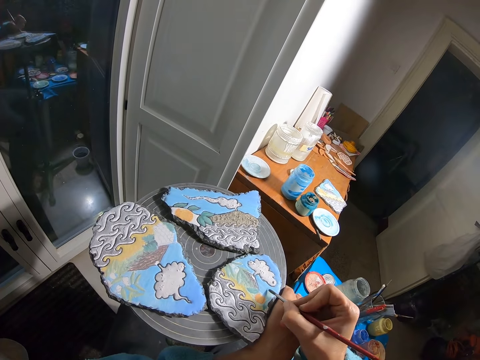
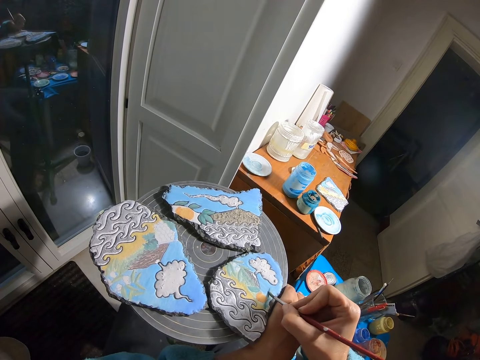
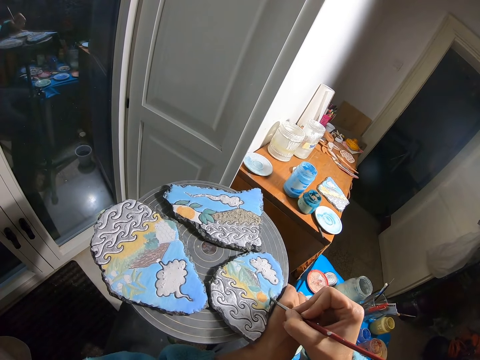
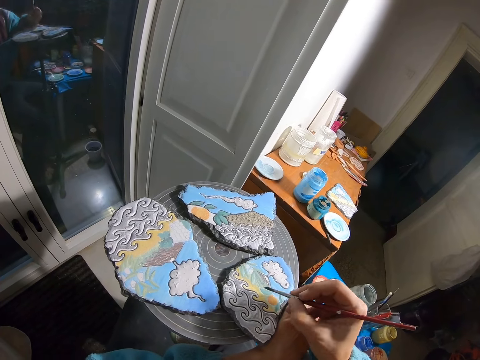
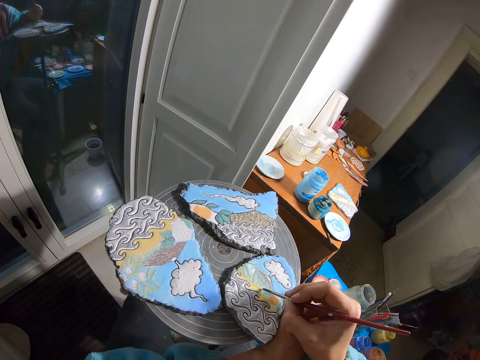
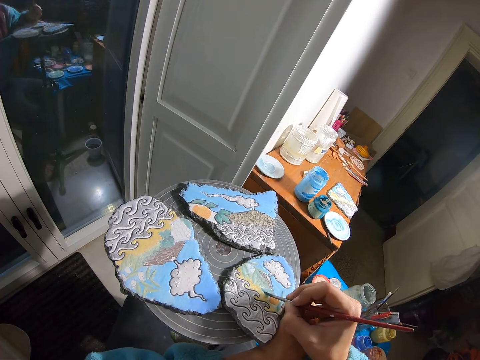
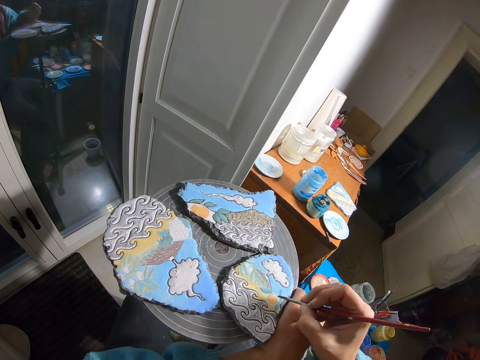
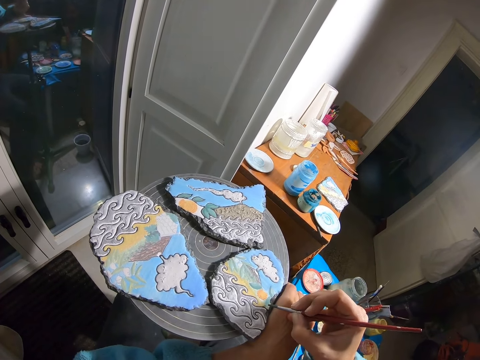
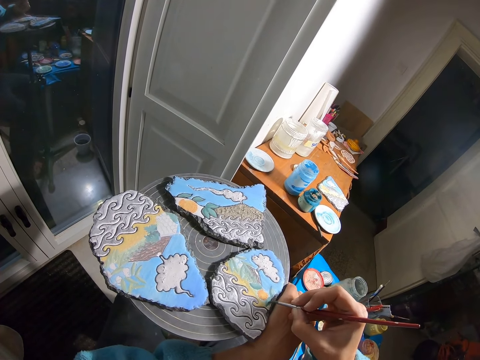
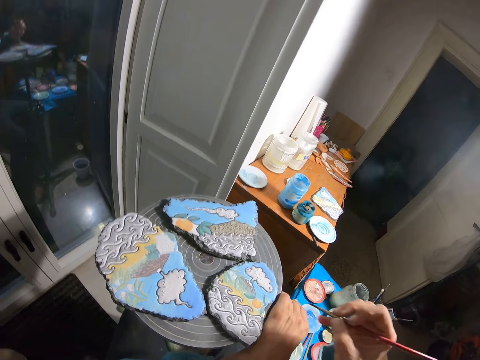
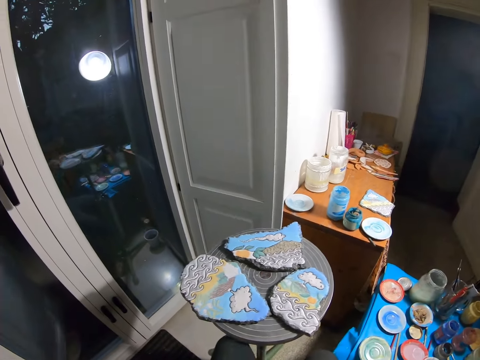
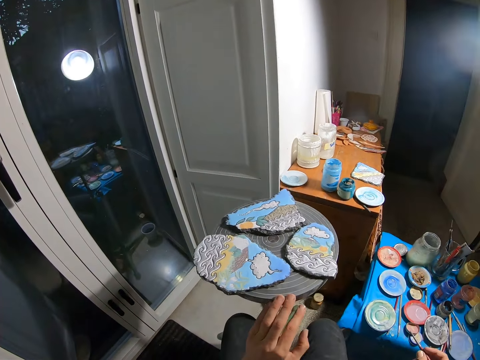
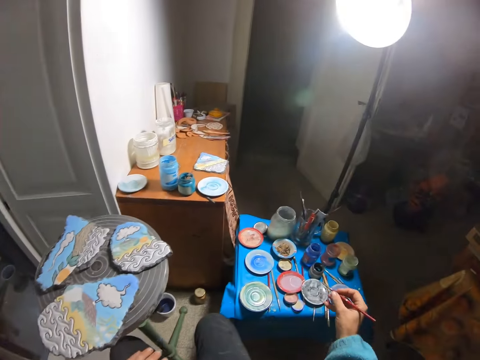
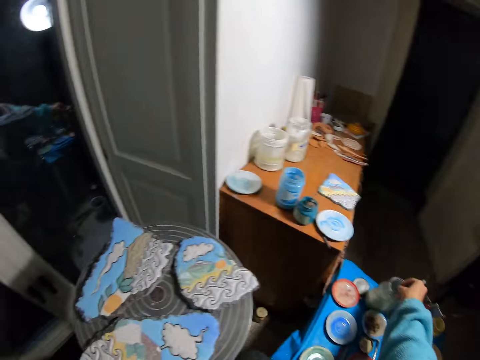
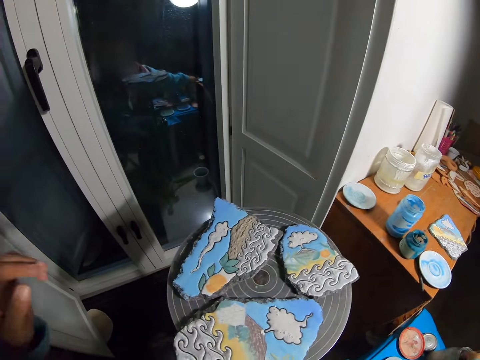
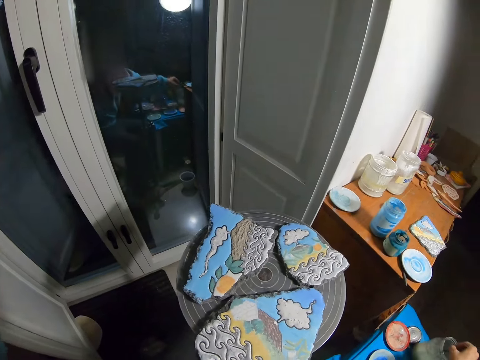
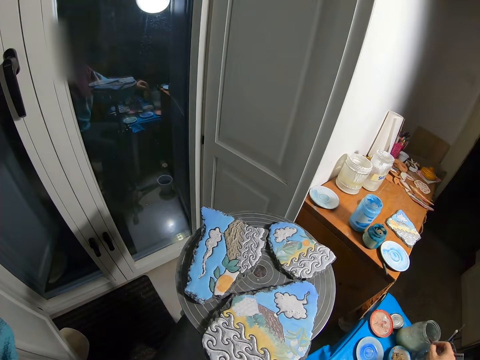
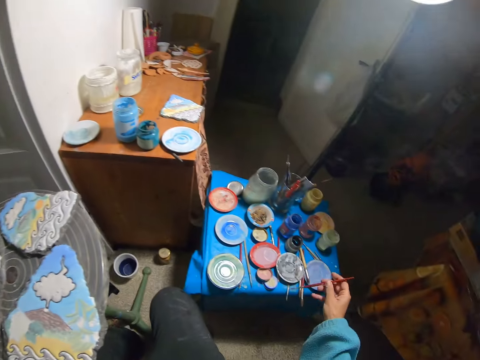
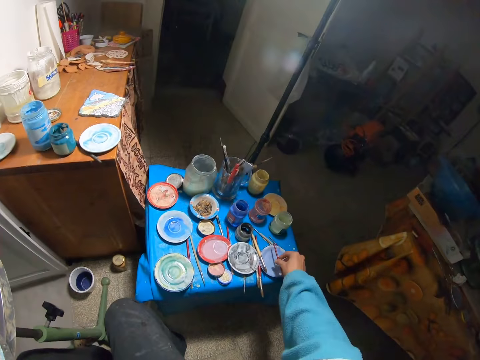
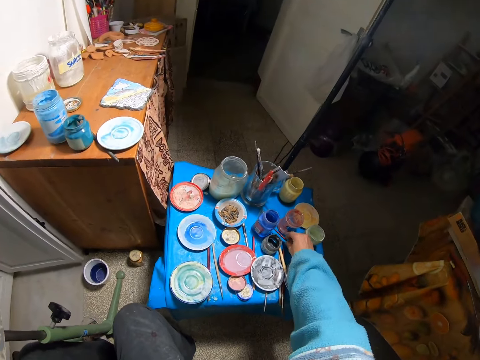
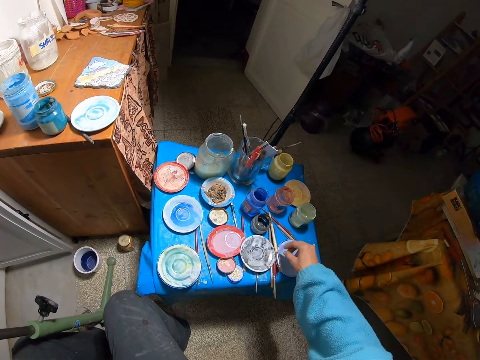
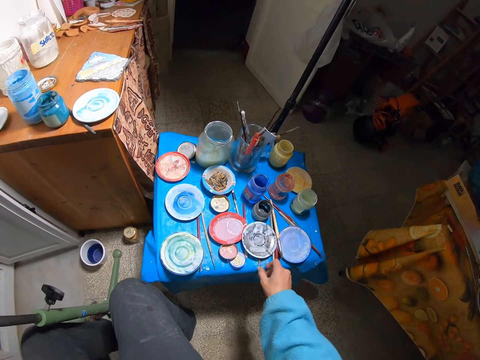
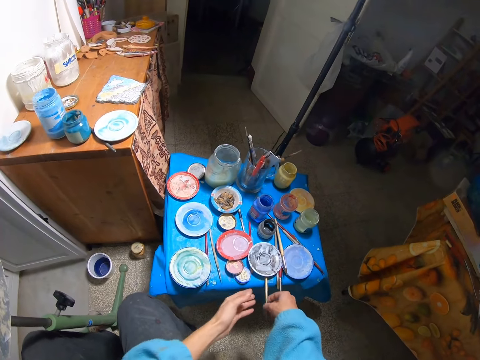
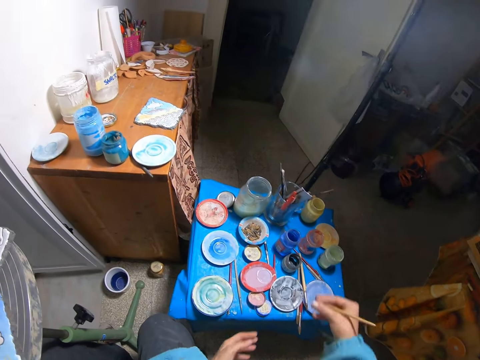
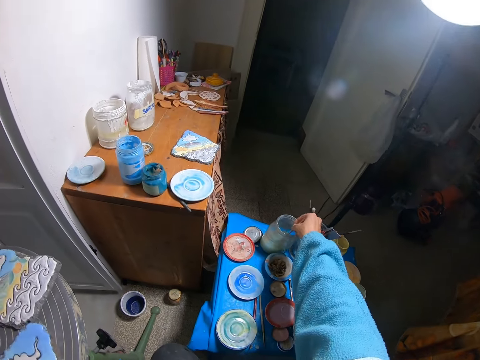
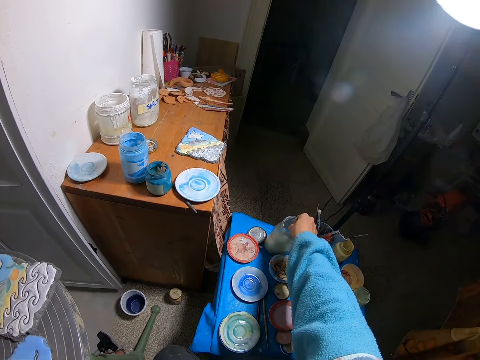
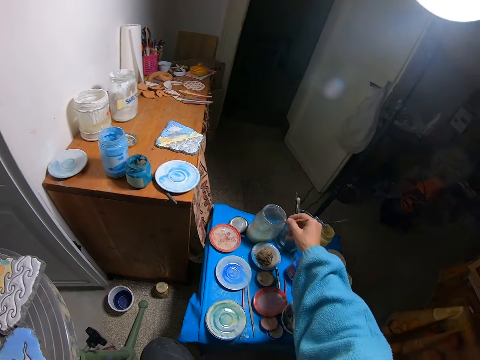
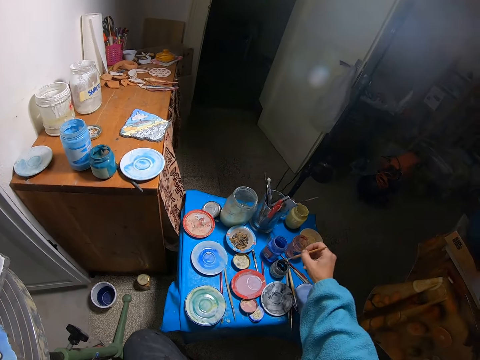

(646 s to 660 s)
The camera wearer paints the stone on the chair with the paintbrush in his right hand. He dips the paintbrush into the bottle of paint with his right hand. He drops the paintbrush on a table with his right hand. He picks up a paintbrush on the table with his right hand. He dips the paintbrush into the bottle of paint with his right hand.

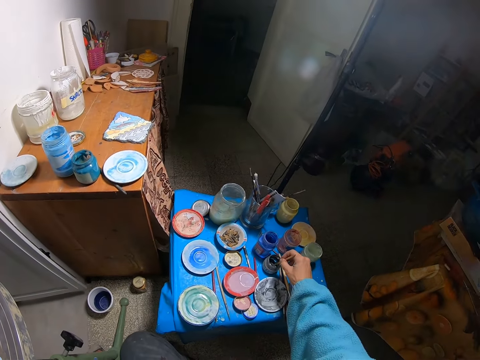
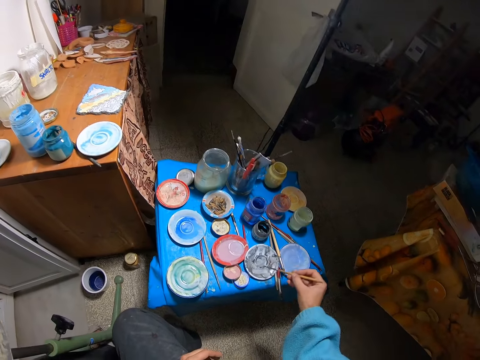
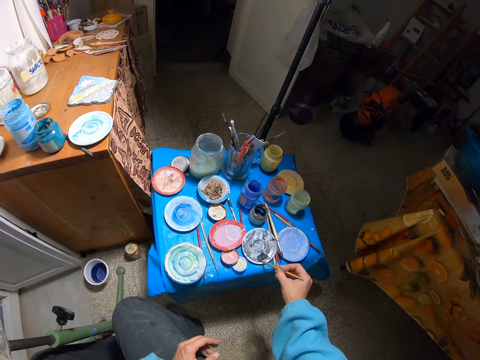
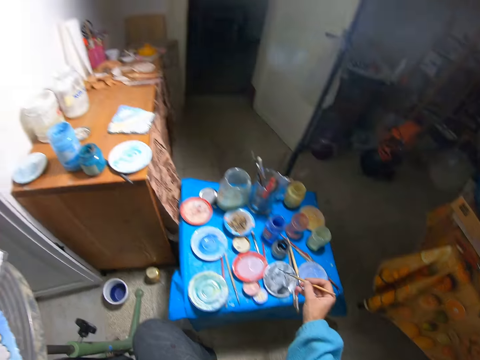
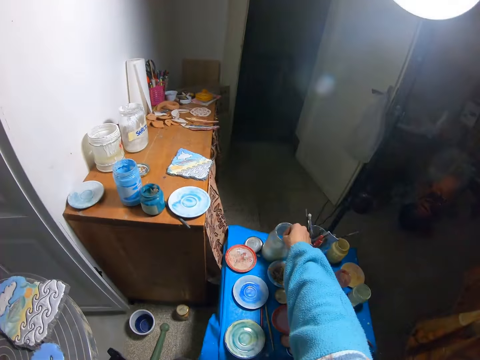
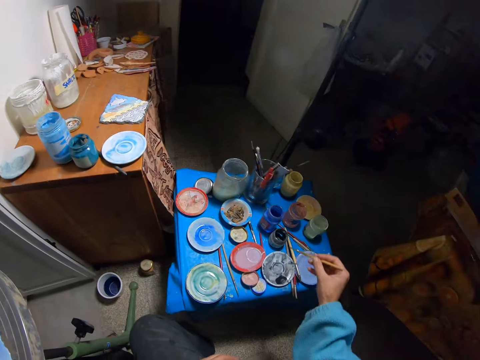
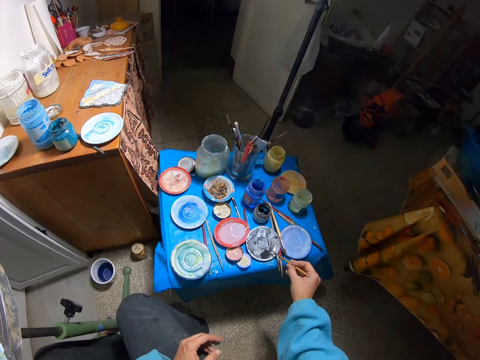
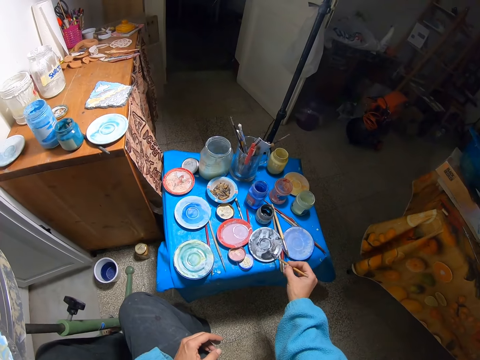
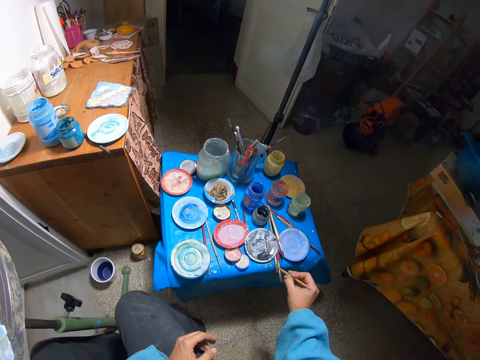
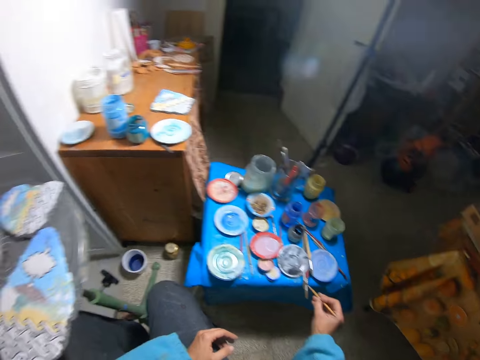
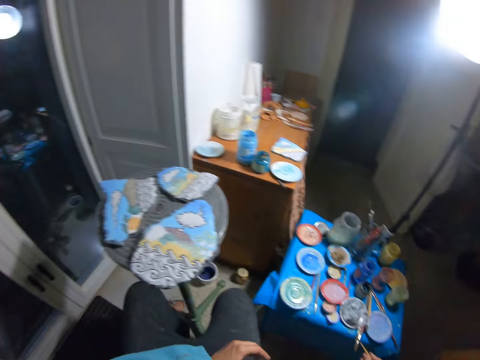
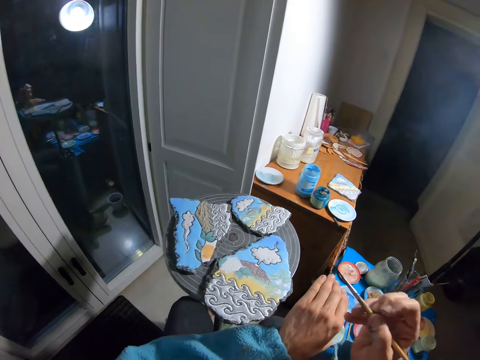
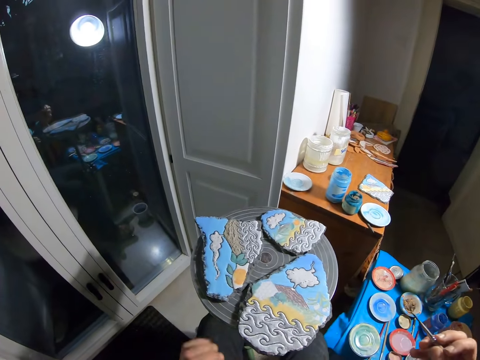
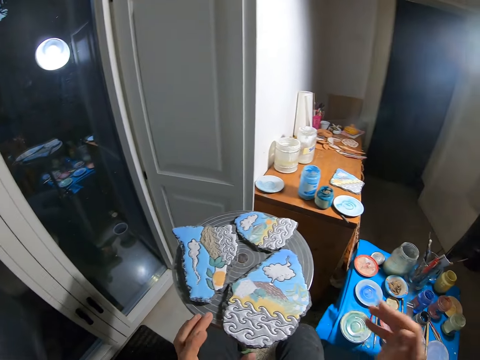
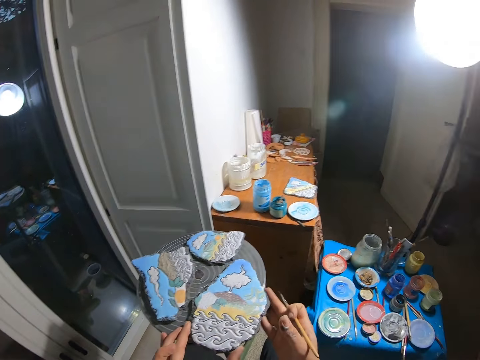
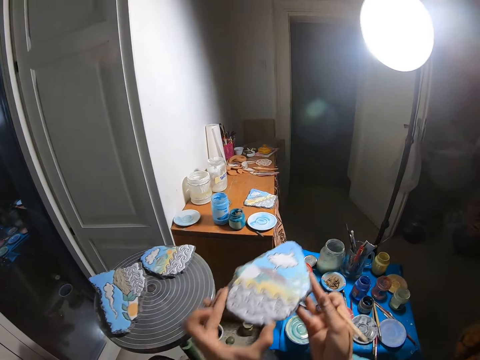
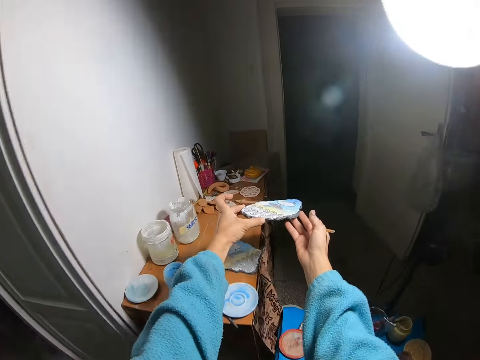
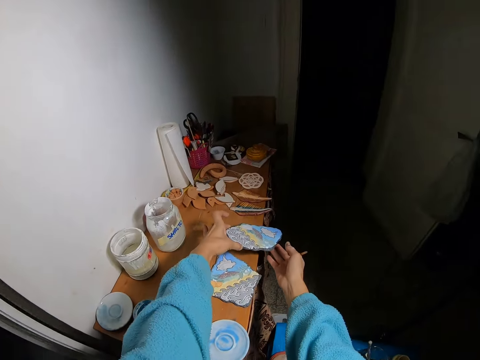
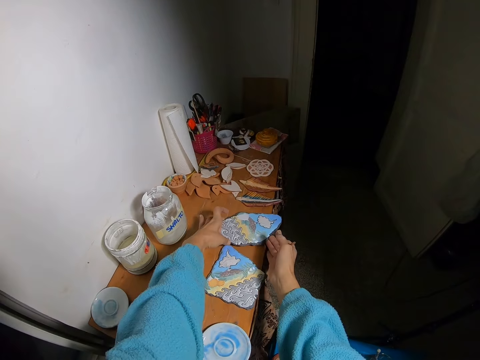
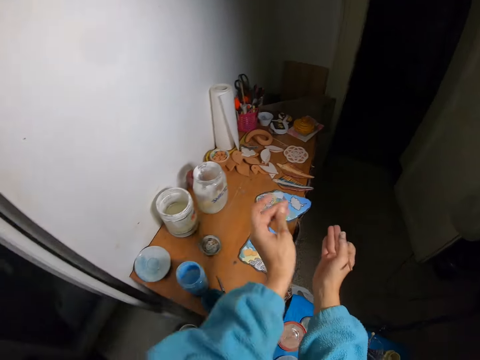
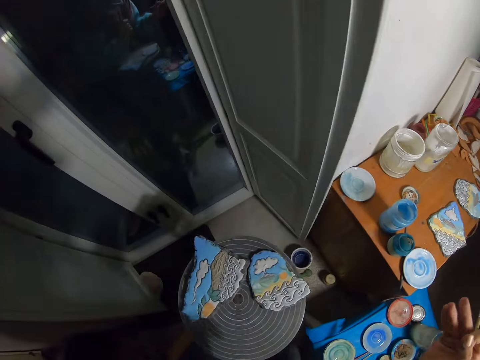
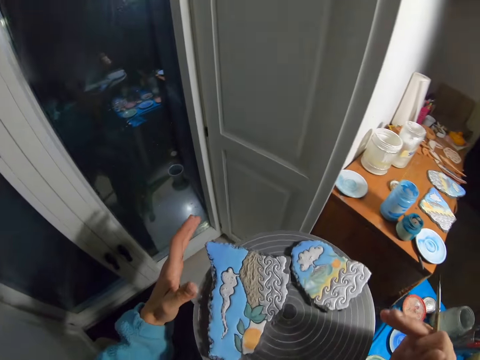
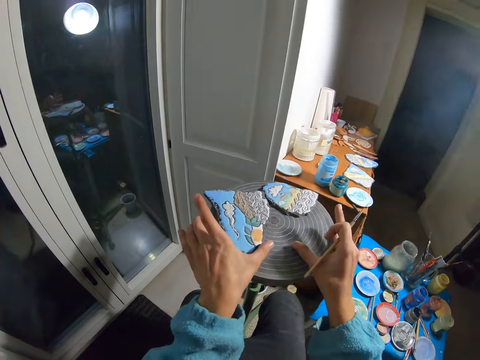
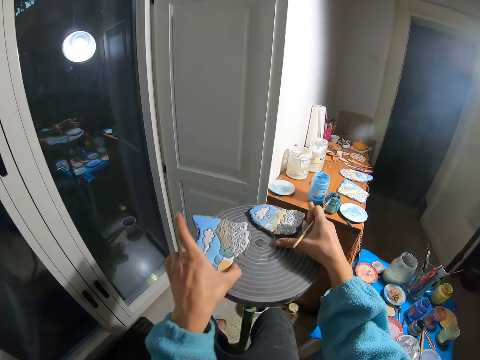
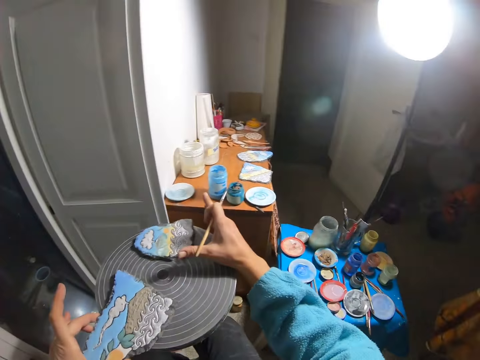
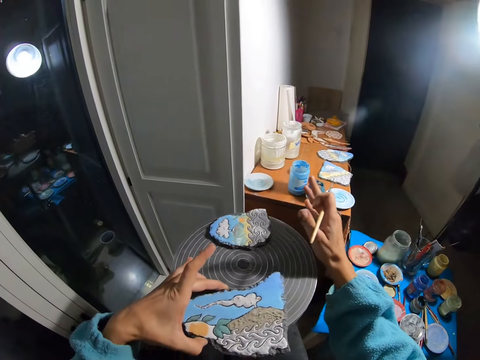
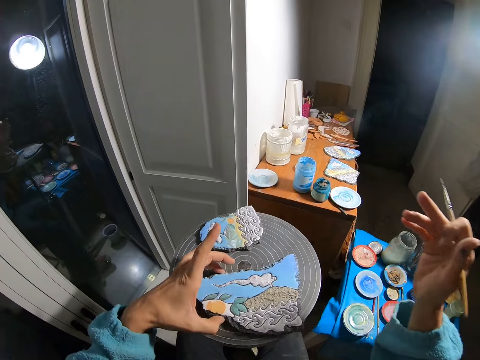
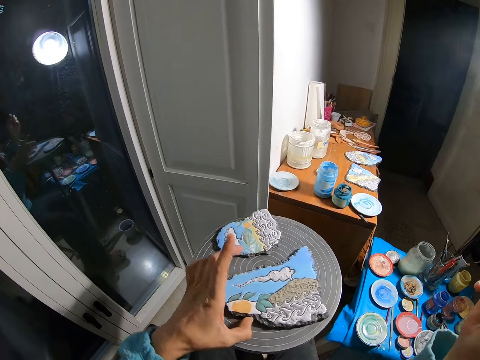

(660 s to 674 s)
The camera wearer dips the paintbrush into the bottle of paint with his right hand. He brushes the plate with the paintbrush in his right hand. He dips the paintbrush into the bottle of paint with his right hand. He brushes the plate with the paintbrush in his right hand. He carries the stone from the chair with both hands. He drops the stone on the table with both hands. He adjusts a stone on the chair with his left hand.
